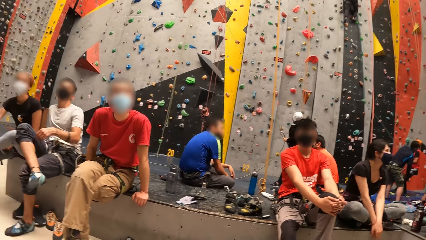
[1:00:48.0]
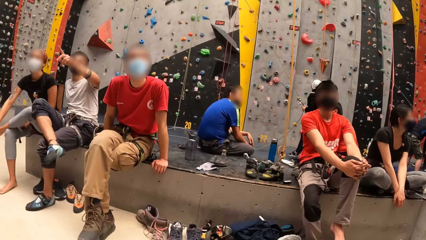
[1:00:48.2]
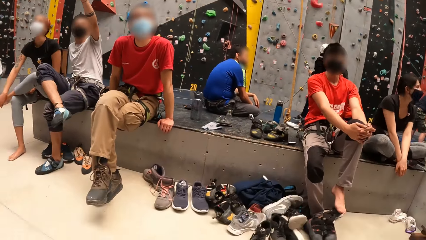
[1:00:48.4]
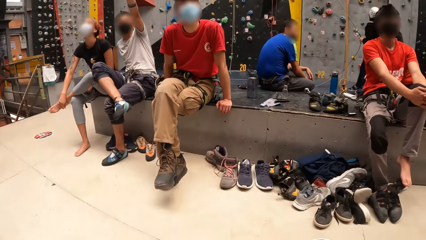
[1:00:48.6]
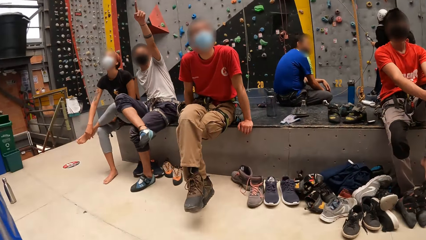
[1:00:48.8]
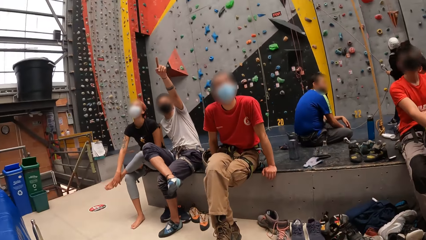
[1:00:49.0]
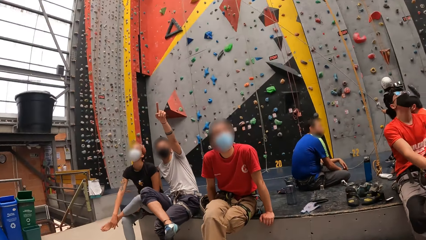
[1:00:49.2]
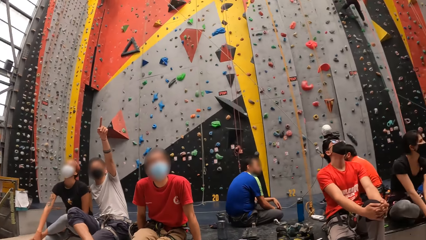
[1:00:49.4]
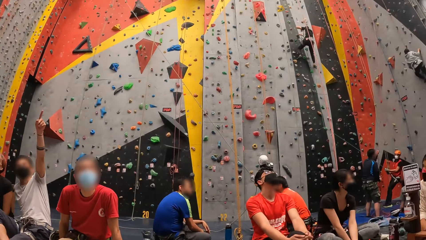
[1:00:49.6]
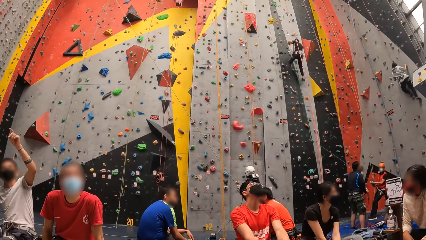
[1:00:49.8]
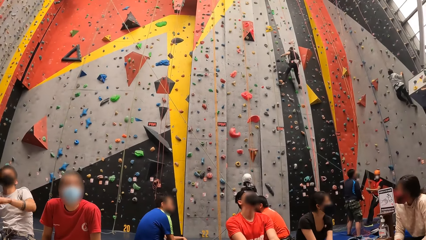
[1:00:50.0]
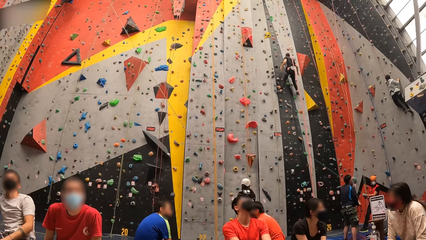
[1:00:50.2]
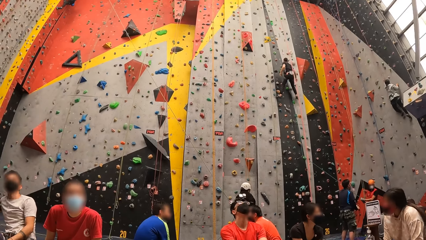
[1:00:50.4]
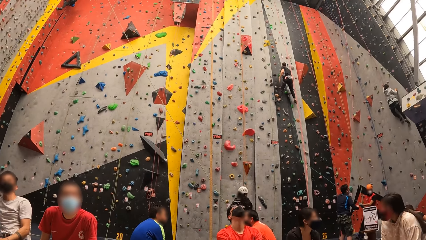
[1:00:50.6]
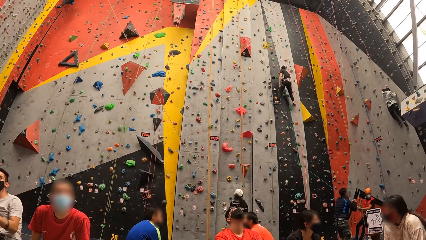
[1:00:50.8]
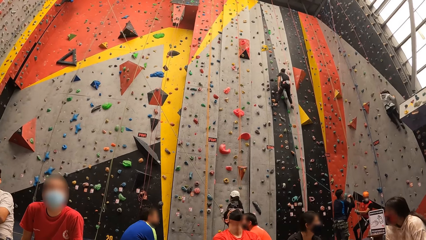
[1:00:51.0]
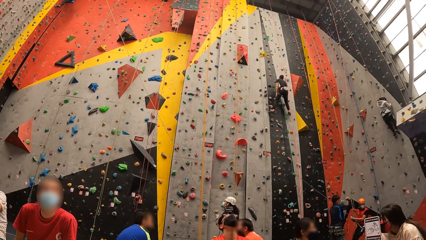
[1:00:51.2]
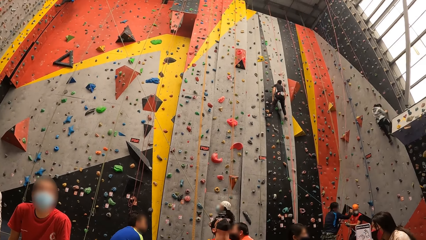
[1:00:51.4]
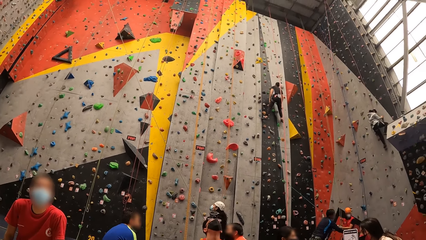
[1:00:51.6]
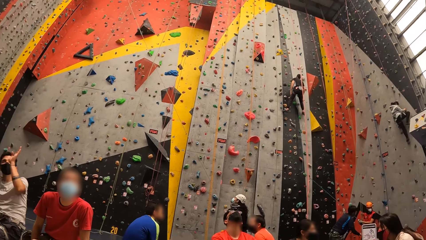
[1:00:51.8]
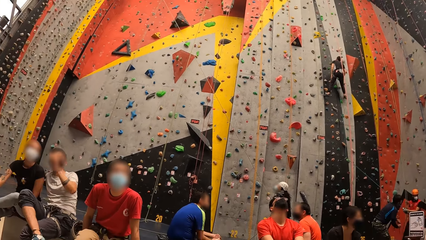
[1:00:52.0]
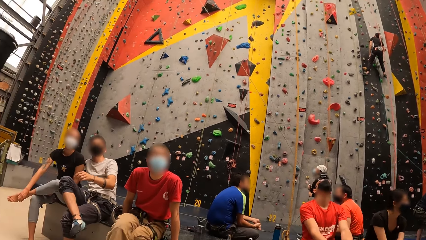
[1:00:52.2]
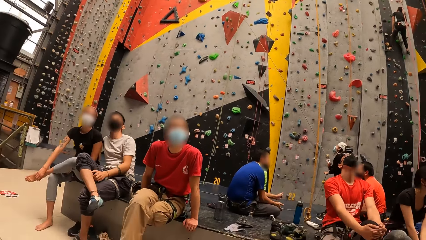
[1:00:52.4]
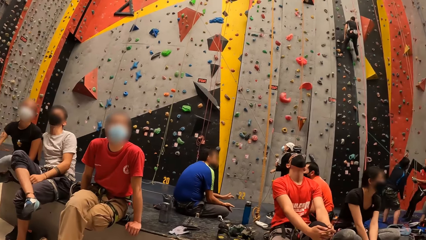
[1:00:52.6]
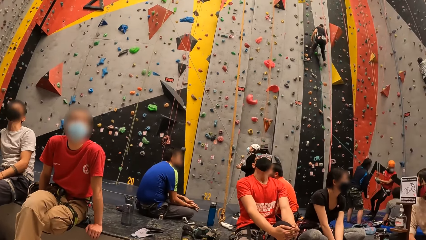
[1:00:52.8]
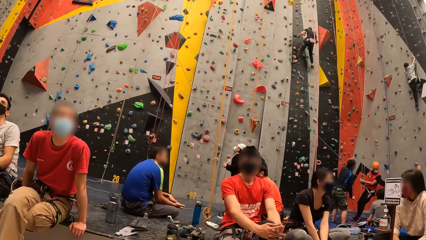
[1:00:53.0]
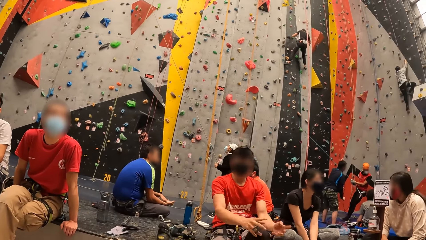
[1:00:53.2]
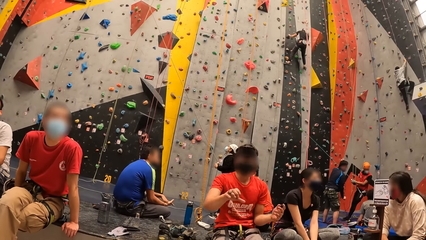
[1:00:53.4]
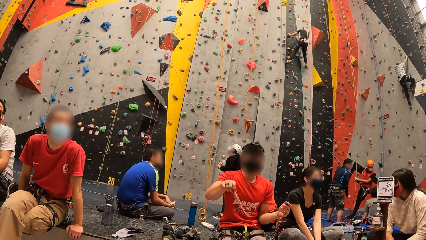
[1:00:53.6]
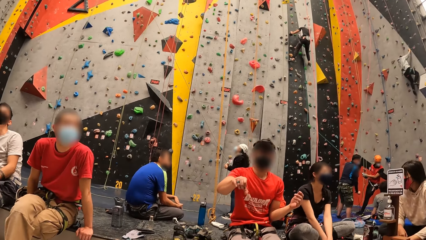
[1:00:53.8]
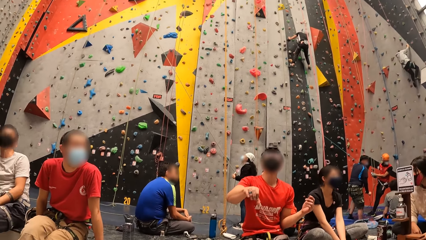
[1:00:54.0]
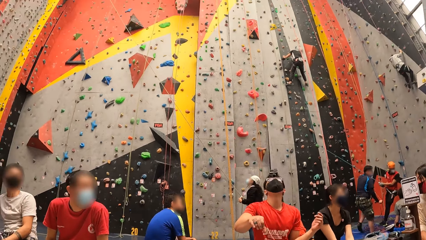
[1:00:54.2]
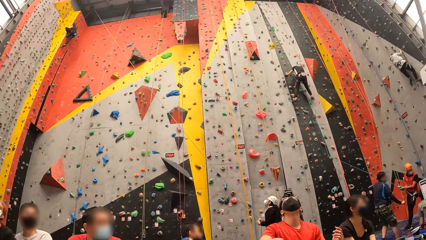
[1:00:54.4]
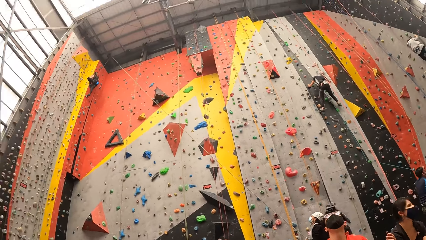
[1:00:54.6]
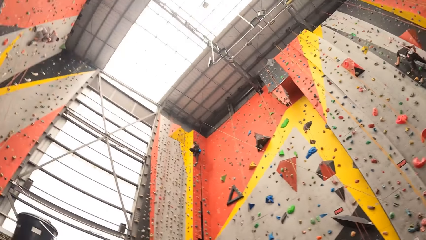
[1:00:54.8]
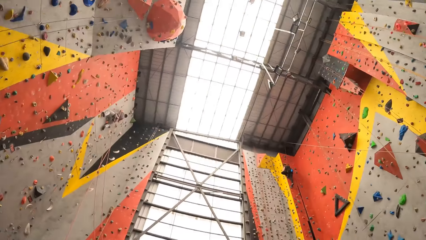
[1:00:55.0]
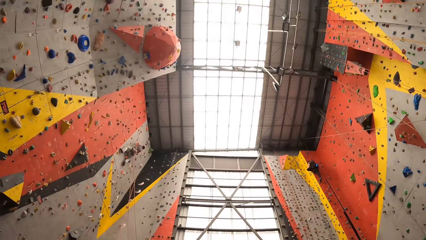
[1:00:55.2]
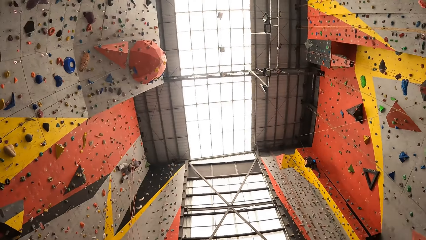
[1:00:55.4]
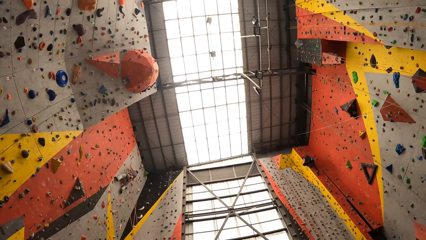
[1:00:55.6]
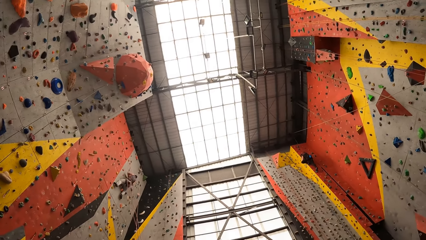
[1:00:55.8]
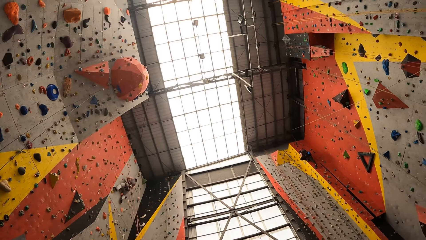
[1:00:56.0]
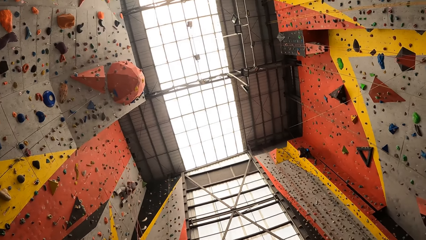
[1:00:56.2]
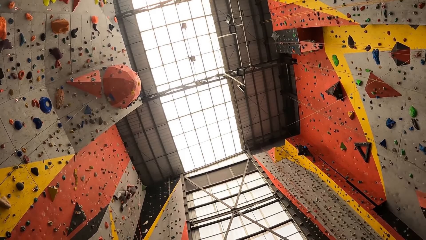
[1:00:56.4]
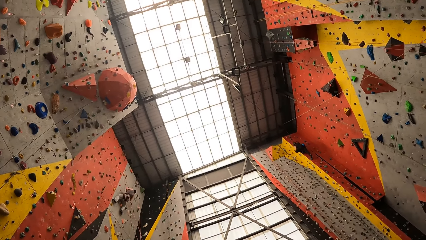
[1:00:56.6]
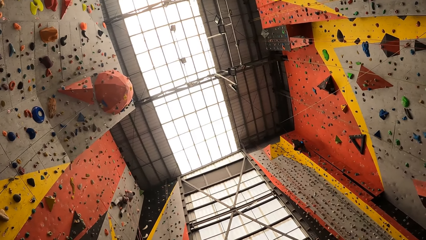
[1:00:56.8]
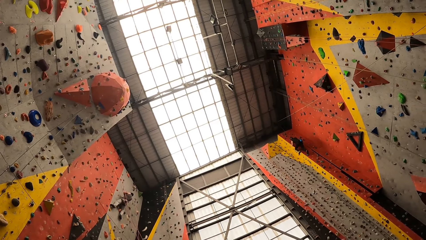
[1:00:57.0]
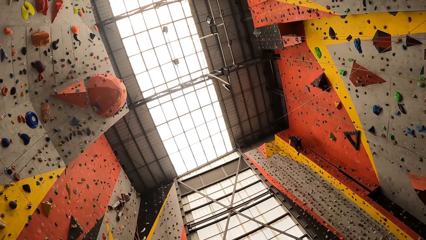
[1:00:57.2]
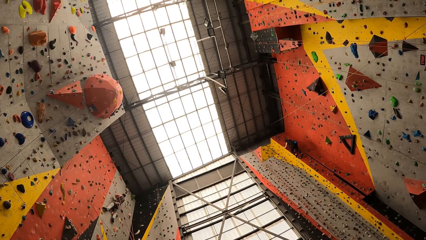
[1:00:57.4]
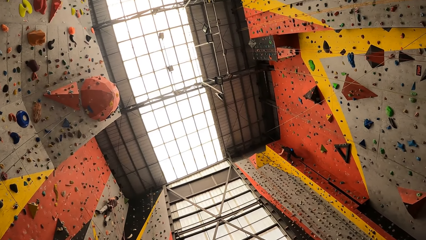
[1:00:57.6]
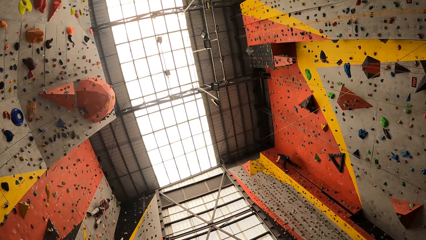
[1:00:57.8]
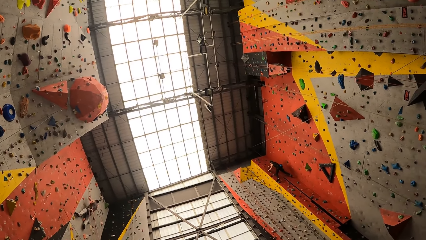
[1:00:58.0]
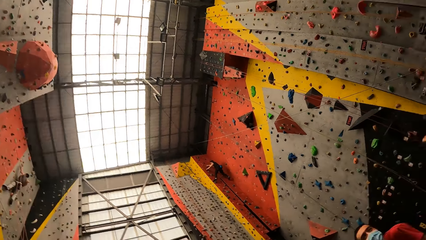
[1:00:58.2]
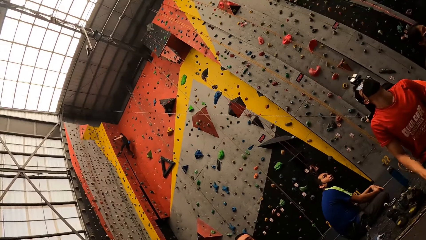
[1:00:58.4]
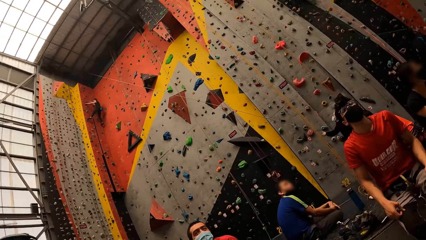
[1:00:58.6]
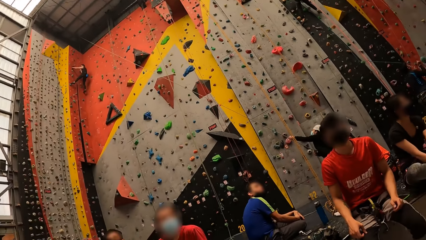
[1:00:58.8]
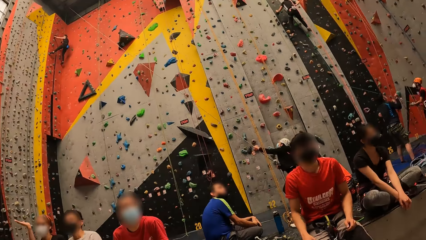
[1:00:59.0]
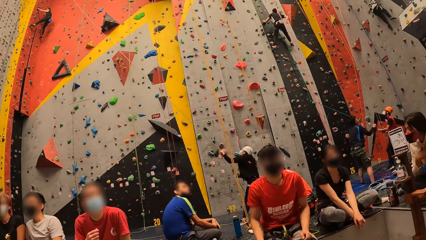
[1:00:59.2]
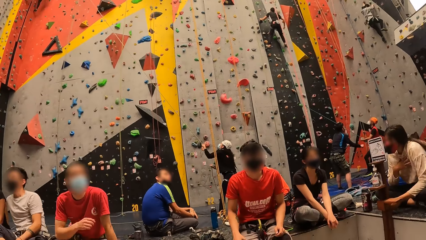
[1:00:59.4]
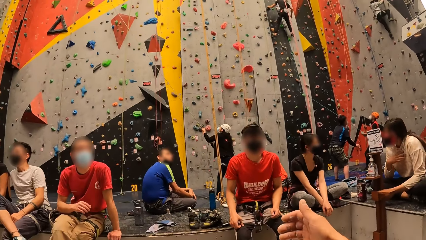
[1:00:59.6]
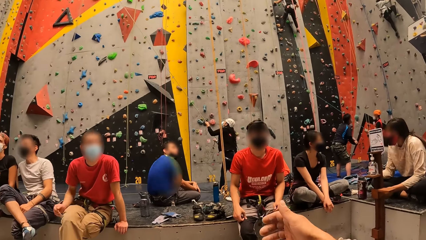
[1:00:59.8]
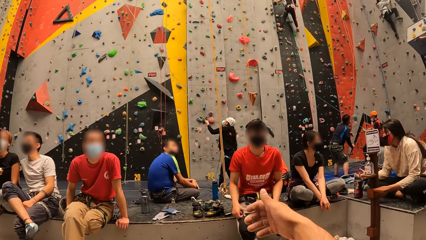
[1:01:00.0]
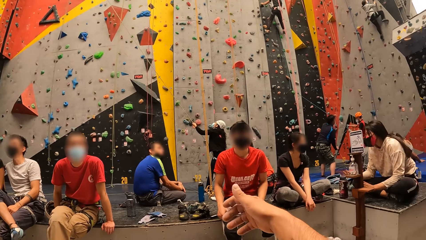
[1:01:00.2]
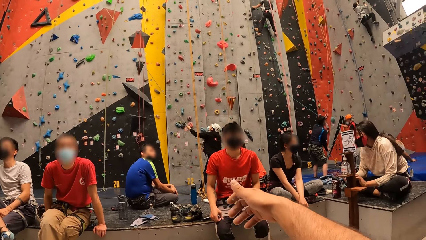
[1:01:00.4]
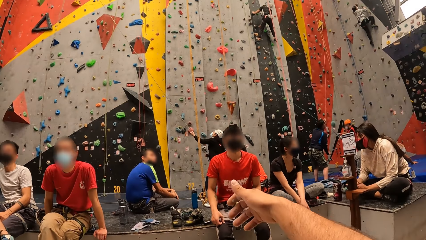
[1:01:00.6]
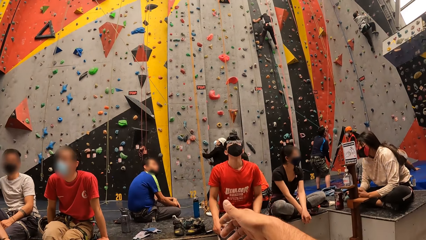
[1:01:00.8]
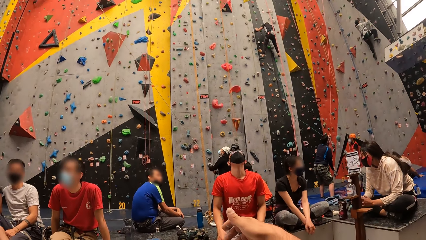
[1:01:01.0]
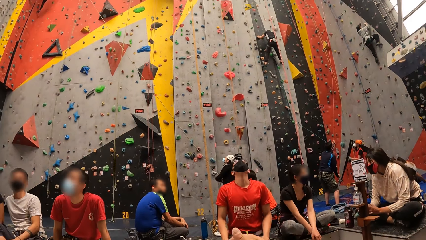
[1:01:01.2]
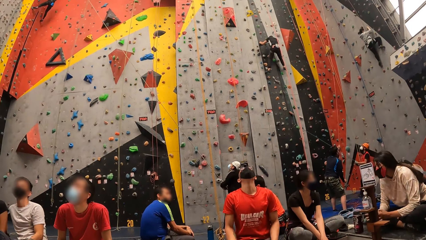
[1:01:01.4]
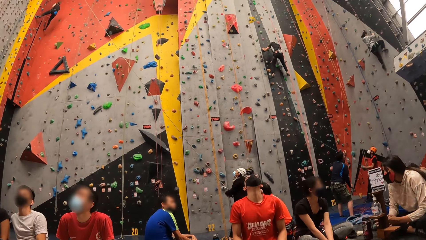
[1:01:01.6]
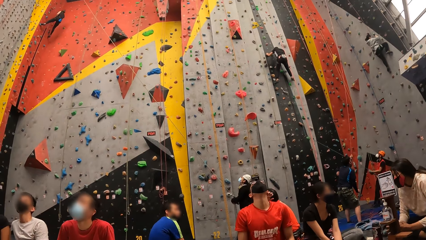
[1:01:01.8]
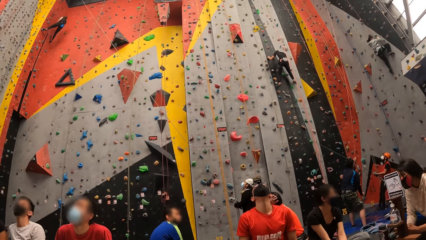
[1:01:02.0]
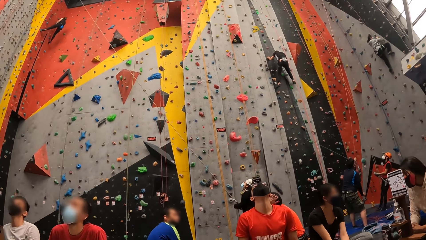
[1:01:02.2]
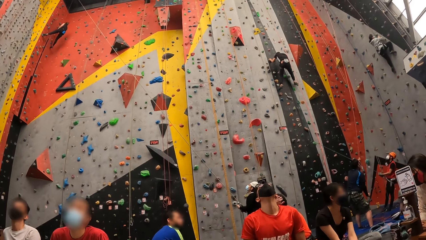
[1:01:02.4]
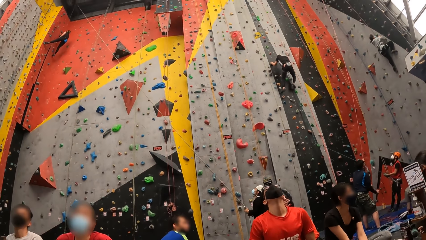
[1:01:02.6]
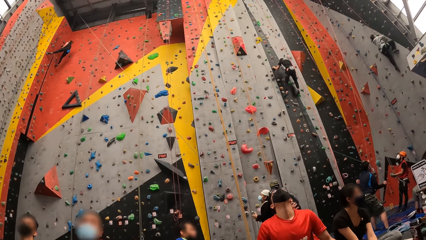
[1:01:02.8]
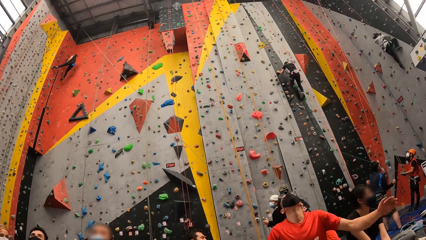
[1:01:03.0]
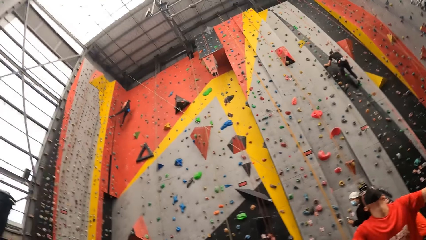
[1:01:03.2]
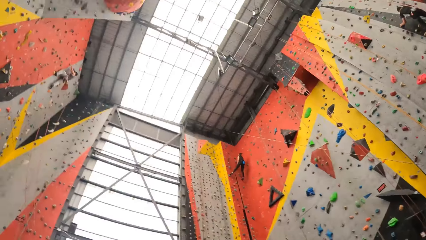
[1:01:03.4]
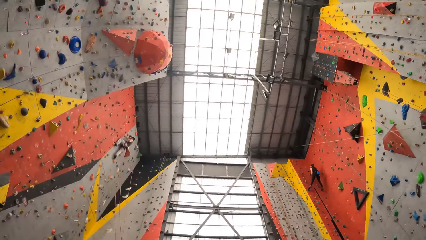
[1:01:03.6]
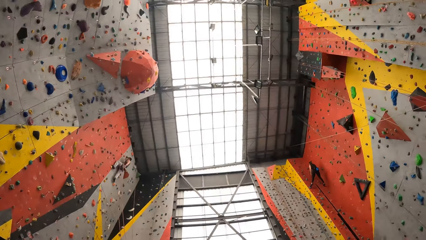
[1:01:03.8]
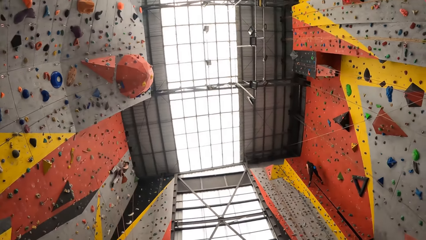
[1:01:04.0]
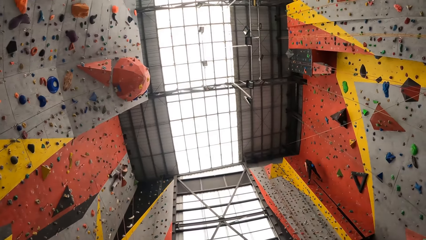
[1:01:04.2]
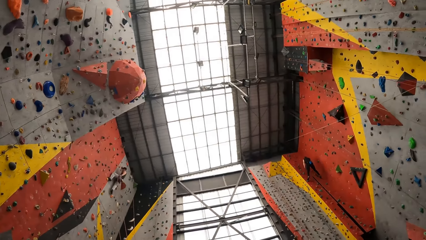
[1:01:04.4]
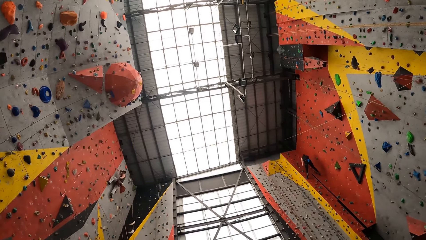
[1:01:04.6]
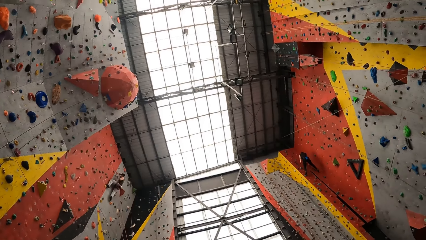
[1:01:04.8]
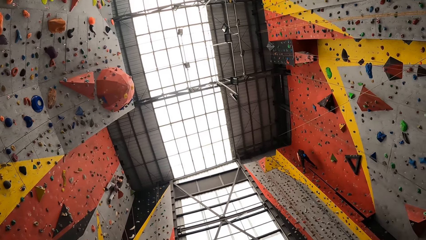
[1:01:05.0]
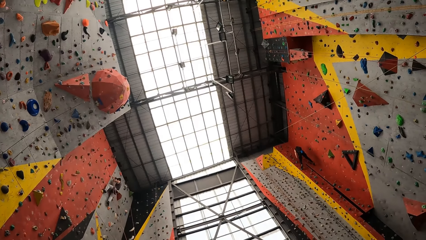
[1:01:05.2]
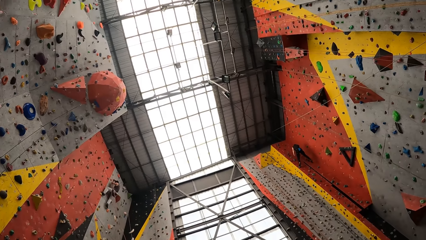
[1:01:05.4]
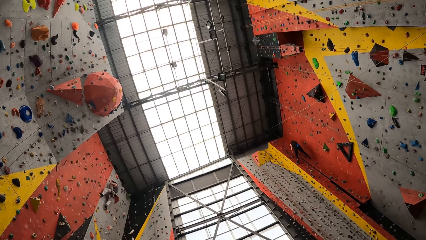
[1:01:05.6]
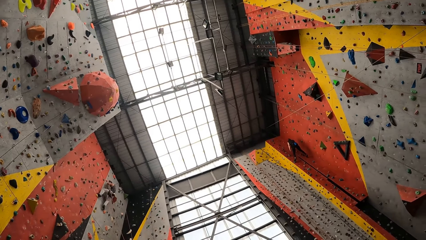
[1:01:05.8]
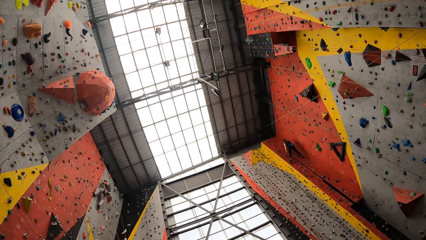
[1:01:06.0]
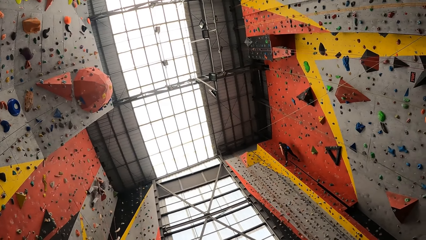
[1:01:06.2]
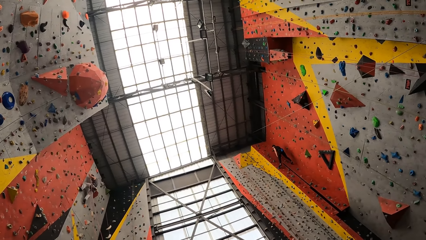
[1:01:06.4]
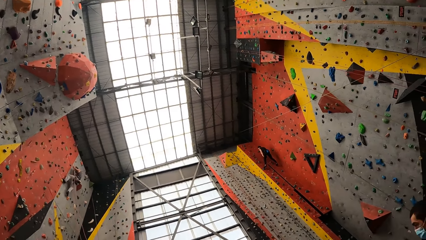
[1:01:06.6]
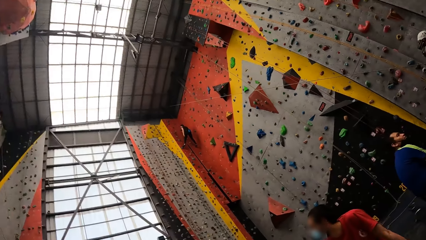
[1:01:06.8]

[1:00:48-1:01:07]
A man points his finger high on the climbing wall. The man lowers his hand down. Another man points at a third man. The camera wearer looks up at the ceiling. He moves a hand. He gestures with his hand. The second man looks up at the ceiling. The camera wearer looks around. He looks up at the ceiling.
